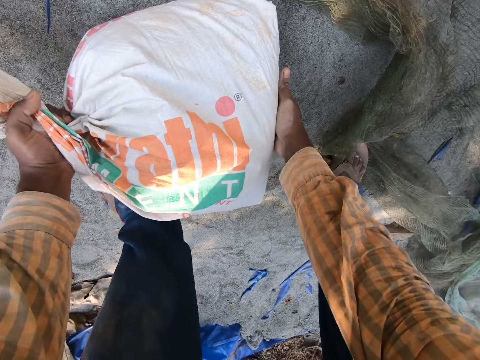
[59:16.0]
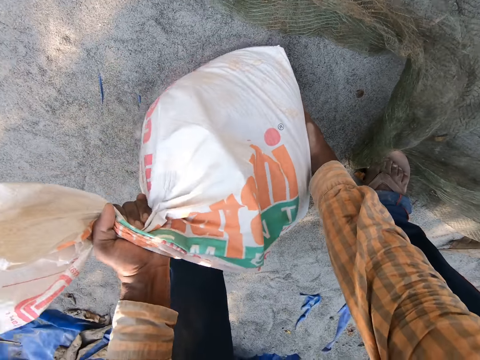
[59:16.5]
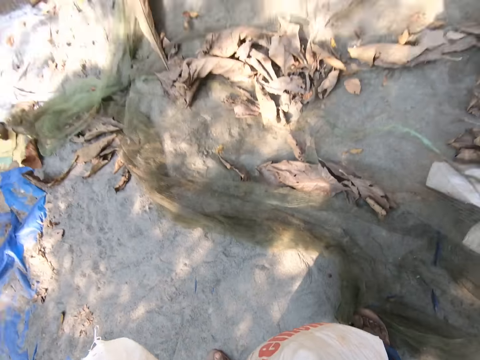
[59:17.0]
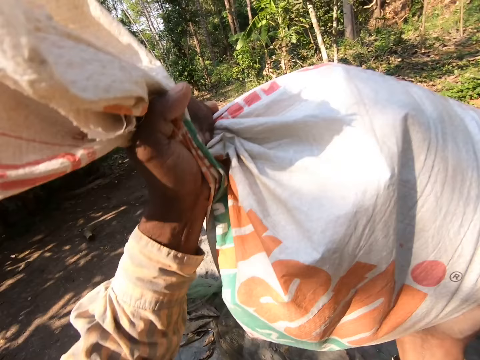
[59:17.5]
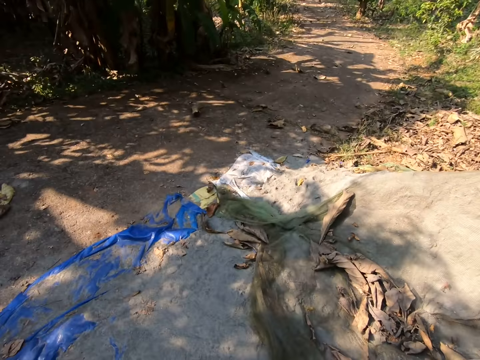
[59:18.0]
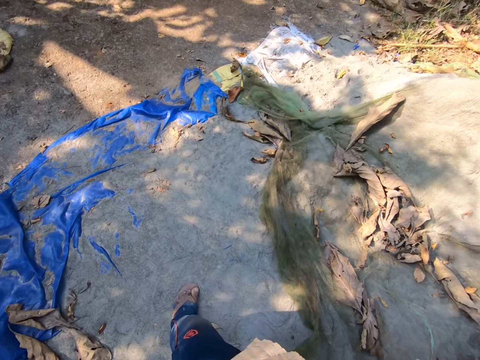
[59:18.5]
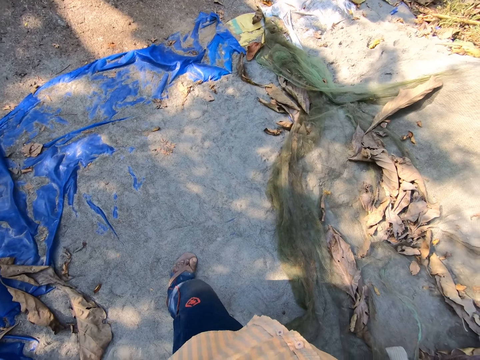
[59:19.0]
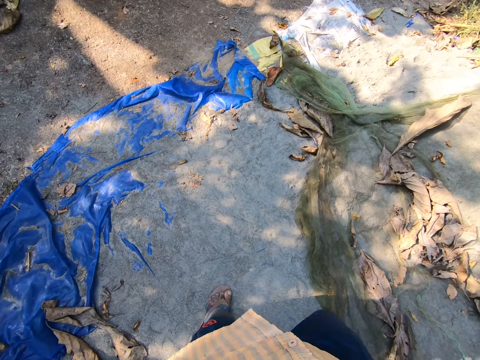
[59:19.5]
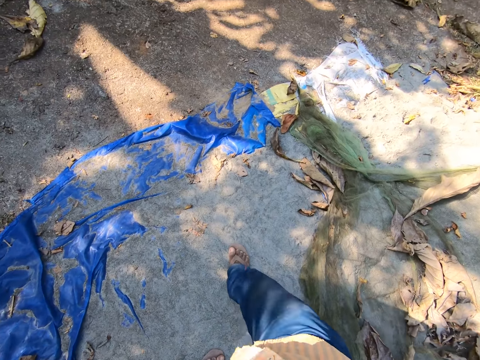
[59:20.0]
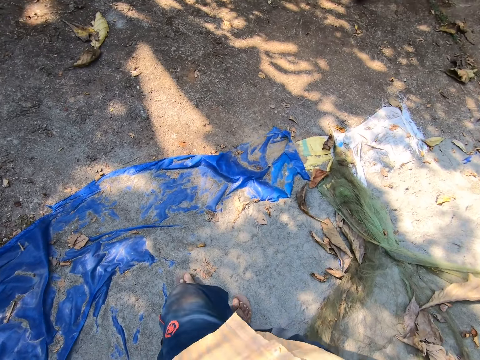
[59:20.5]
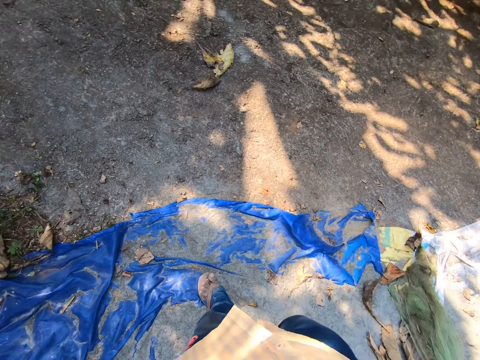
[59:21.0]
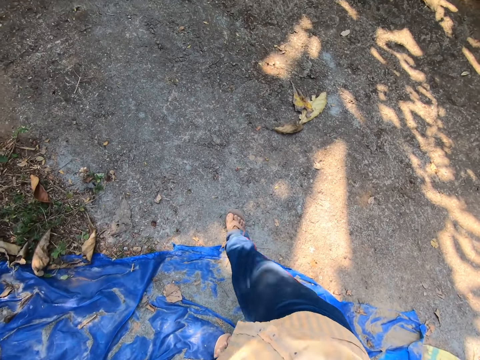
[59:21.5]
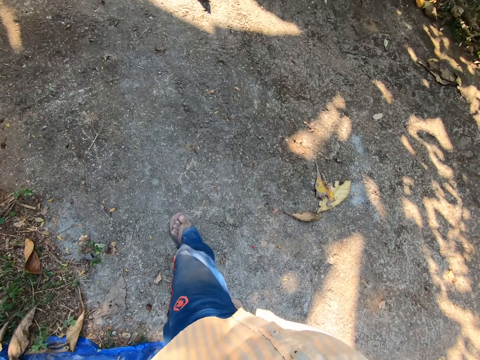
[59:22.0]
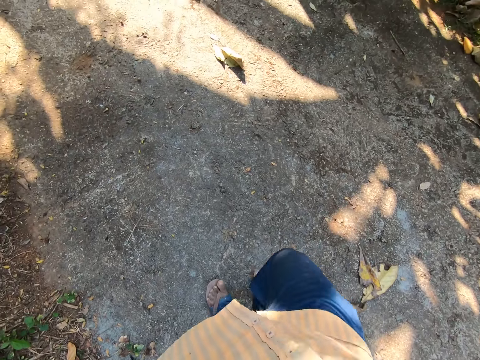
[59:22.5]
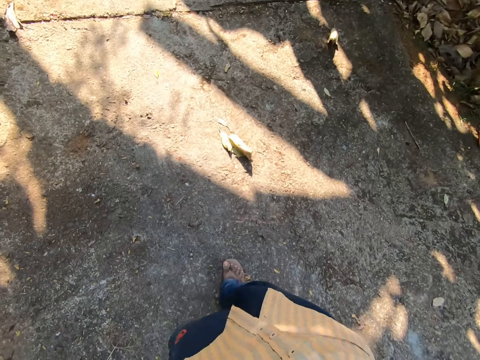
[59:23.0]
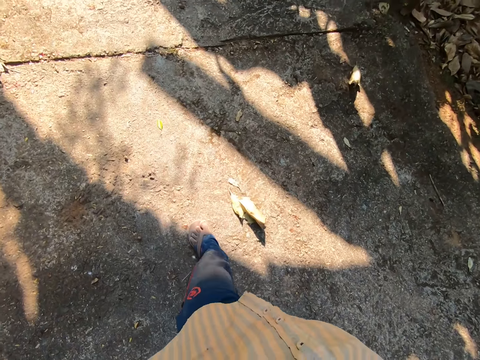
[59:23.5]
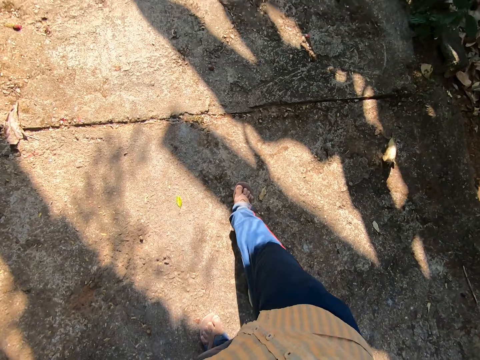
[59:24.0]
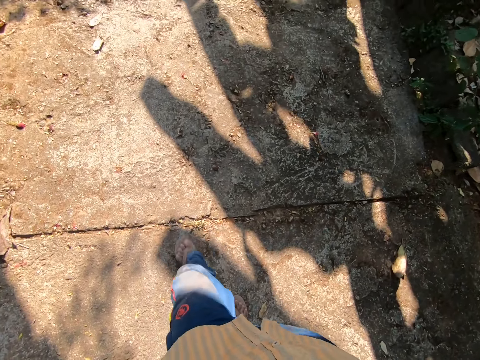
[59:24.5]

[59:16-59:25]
The camera wearer raises the cement sack from the ground with both hands. He places the cement sack on his shoulders with both hands. He walks towards a corner of the building site.

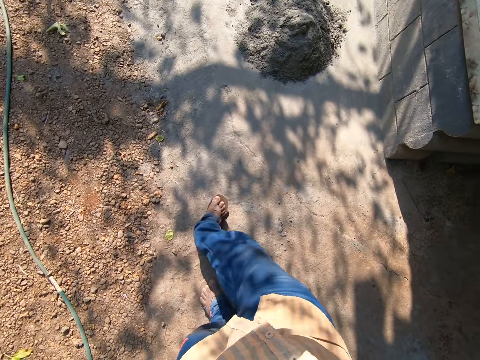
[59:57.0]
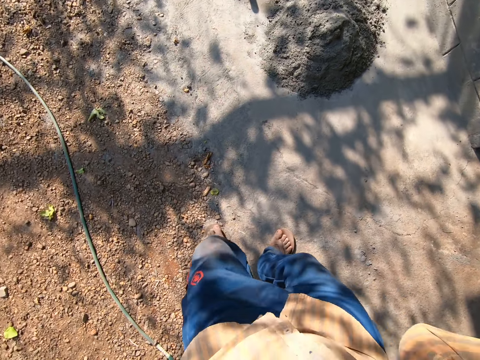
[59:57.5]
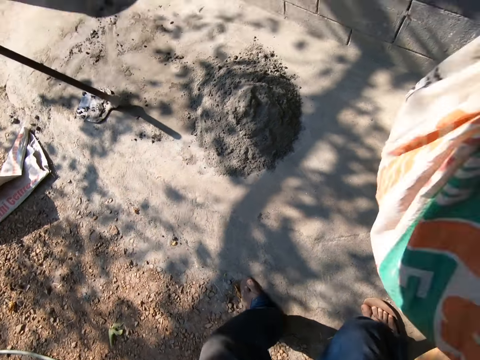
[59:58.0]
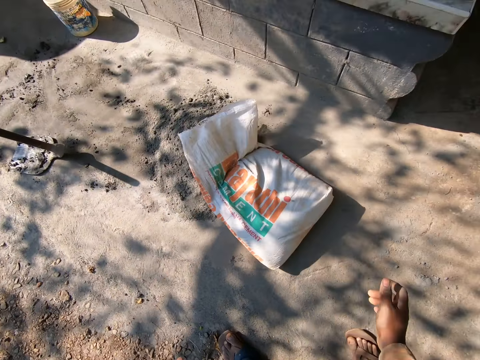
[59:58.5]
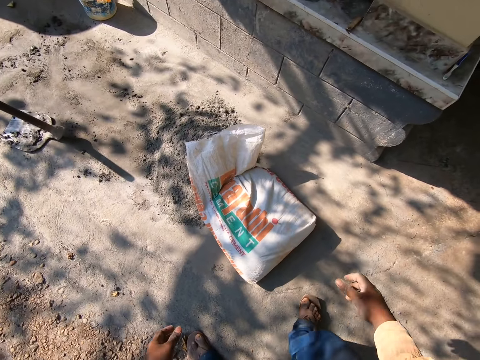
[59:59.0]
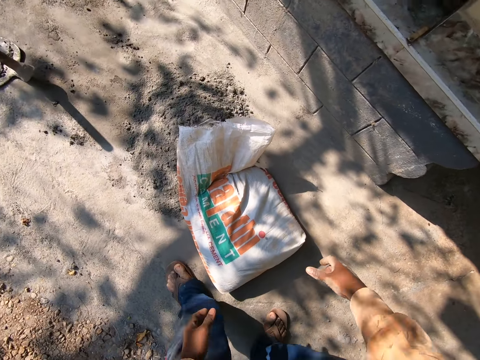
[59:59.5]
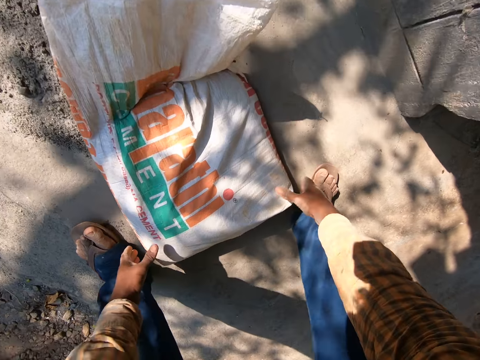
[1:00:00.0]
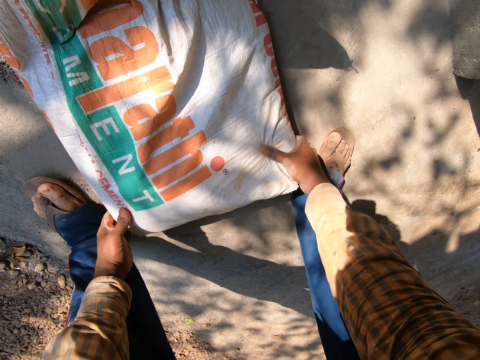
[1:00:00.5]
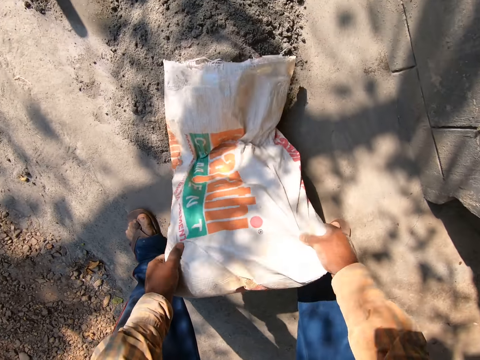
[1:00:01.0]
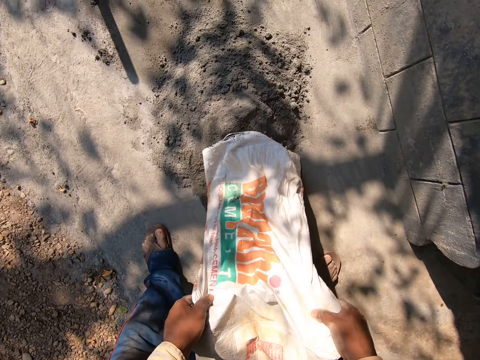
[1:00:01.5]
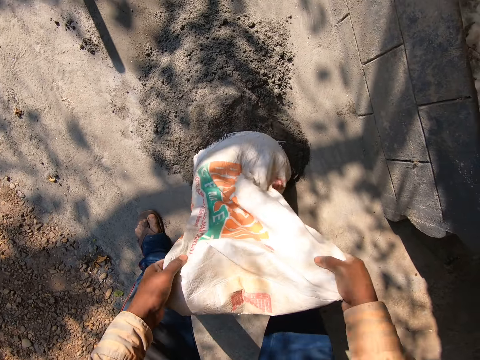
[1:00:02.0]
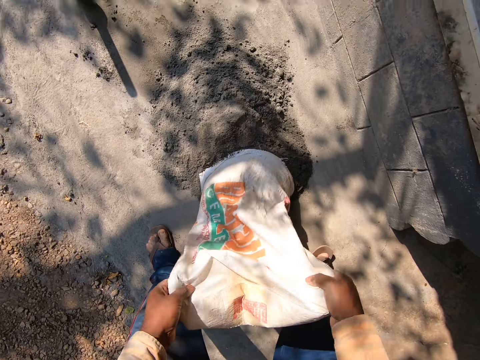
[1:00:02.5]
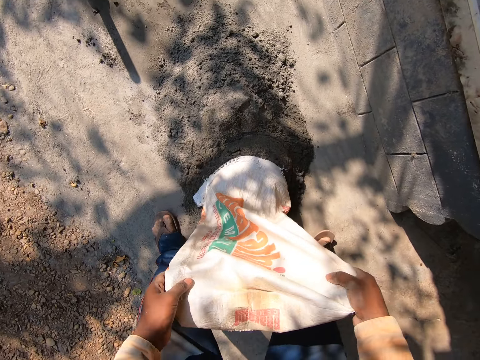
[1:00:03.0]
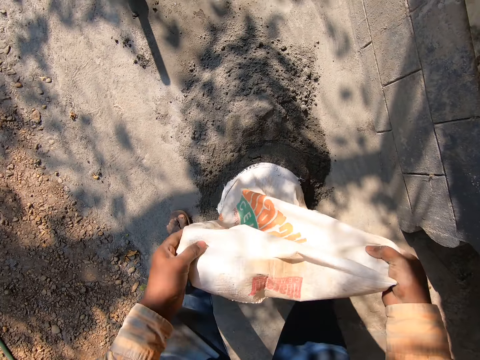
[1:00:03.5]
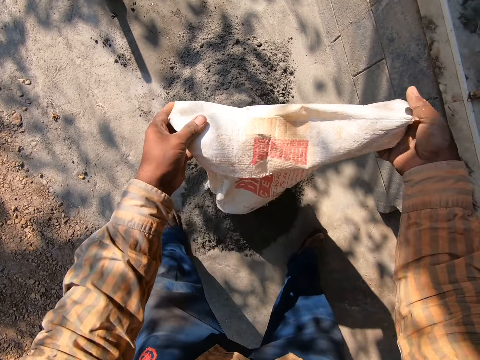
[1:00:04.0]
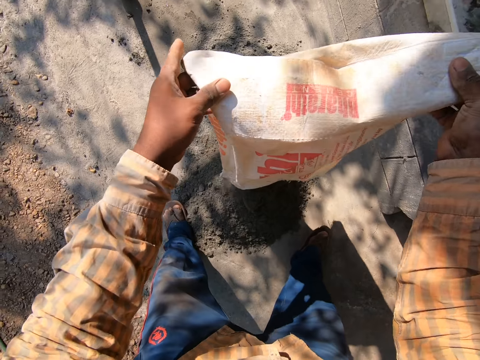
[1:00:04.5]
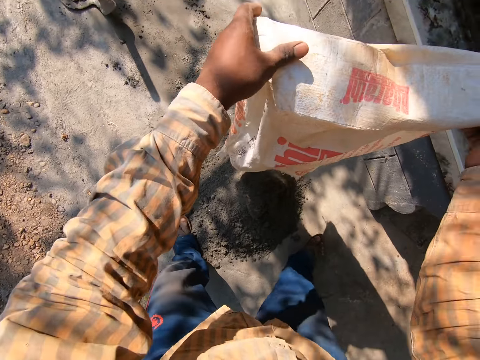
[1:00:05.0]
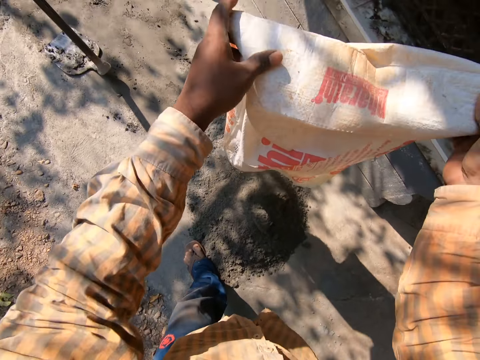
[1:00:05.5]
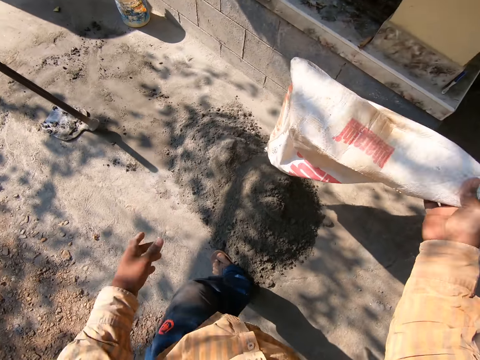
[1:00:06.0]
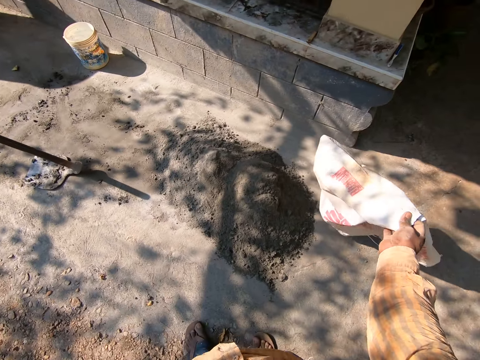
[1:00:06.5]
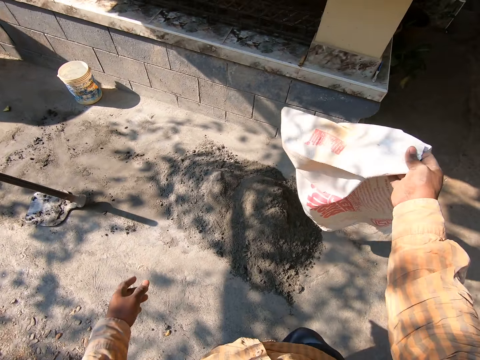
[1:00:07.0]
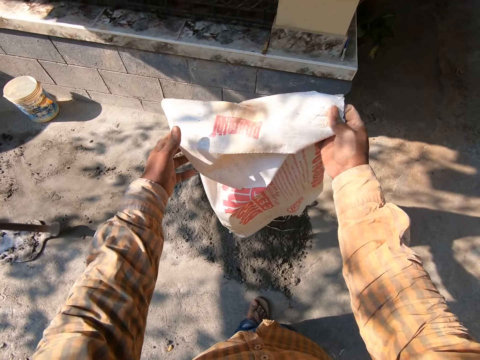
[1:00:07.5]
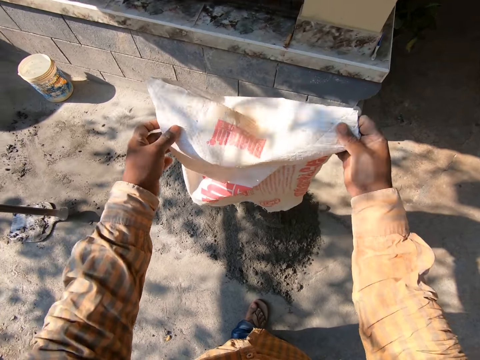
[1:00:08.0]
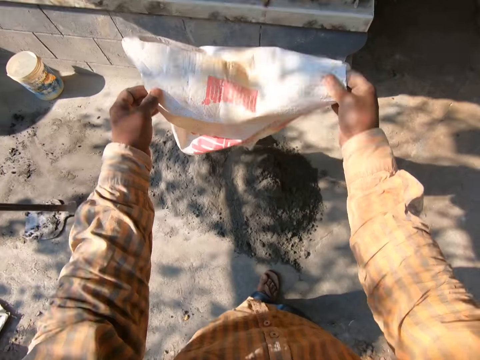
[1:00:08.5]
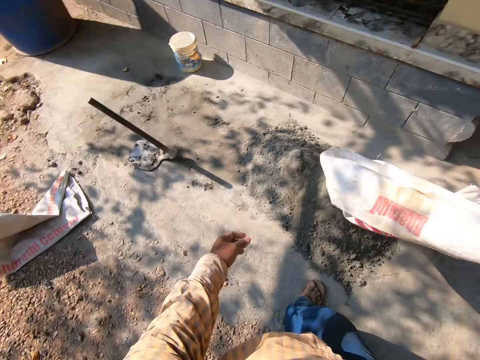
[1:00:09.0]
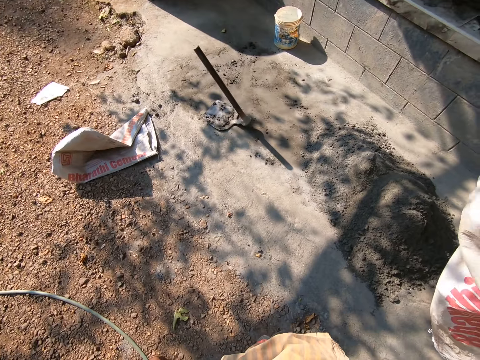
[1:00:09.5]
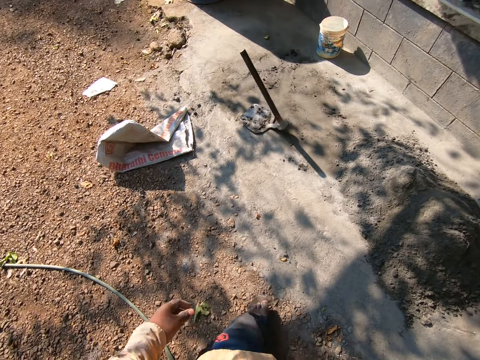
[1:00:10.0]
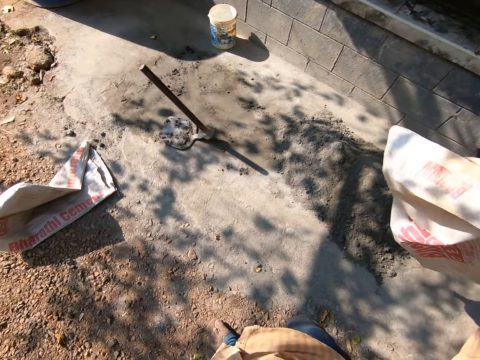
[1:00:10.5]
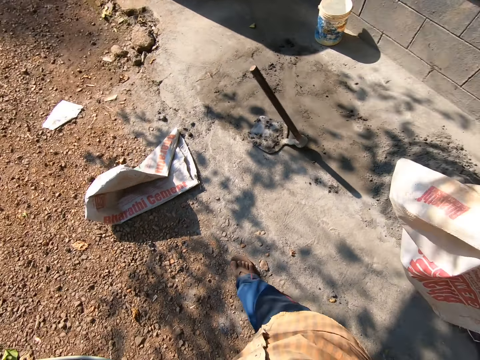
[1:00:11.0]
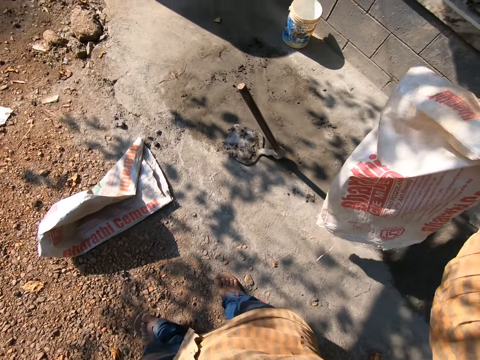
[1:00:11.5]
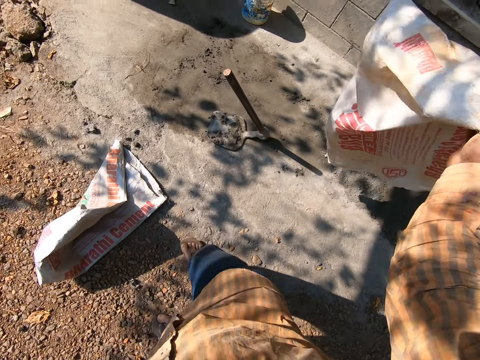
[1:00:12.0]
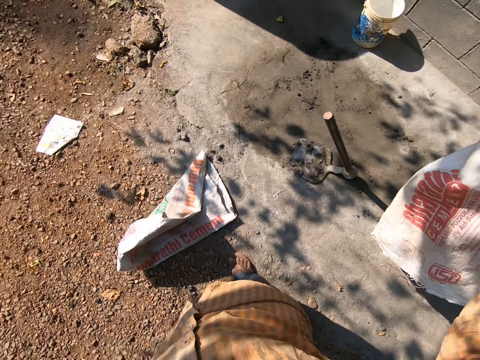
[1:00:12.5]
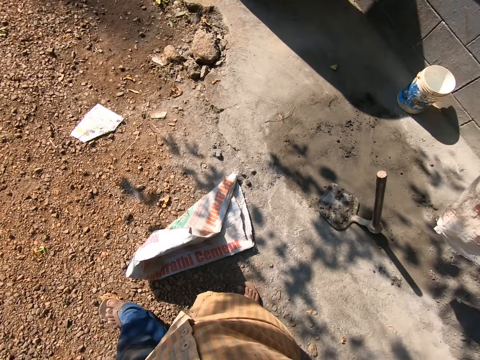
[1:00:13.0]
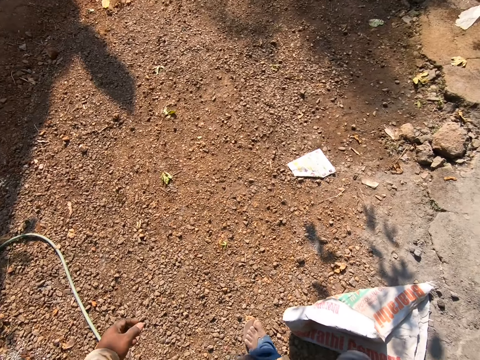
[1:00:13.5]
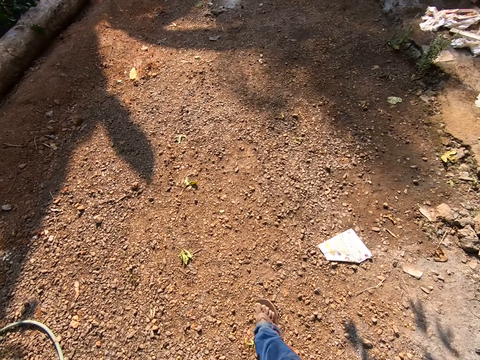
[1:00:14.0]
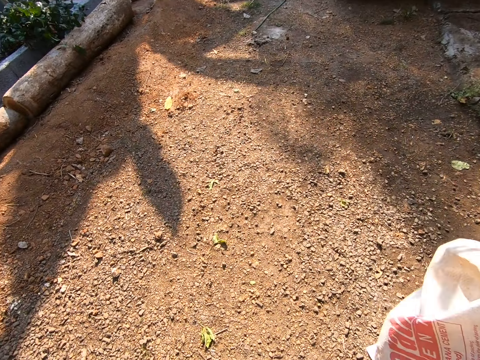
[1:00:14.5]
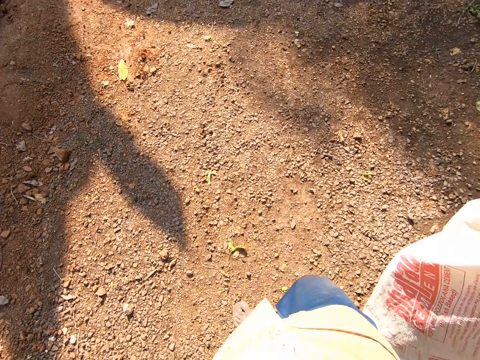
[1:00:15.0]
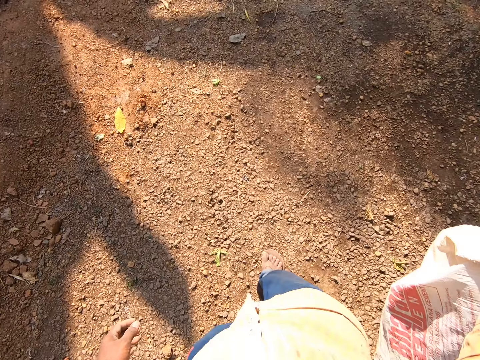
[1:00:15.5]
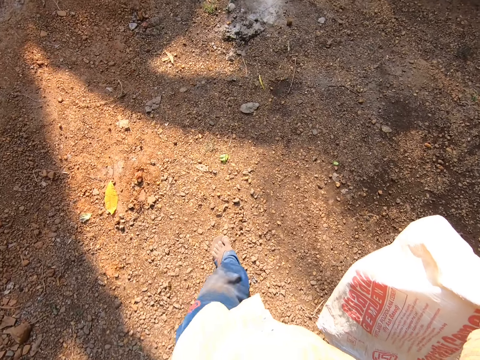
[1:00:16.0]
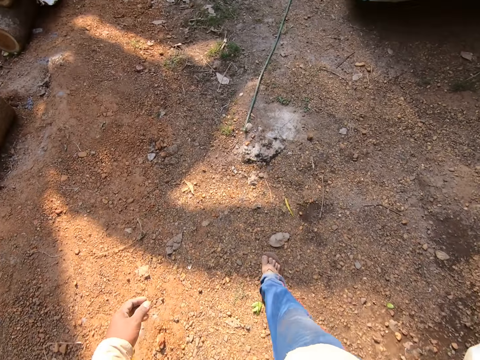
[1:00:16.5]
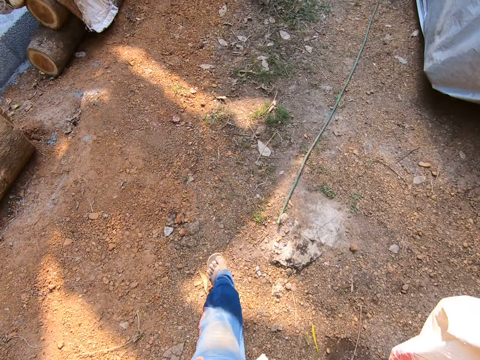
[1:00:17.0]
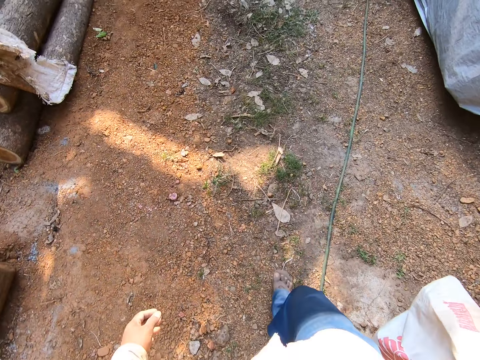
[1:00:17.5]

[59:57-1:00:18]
The camera wearer throws the cement sack on the ground with both hands. He empties the cement in the cement sack on the ground with both hands. He shakes the sack of cement. He looks around. He shakes the sack of cement. He walks towards a corner of the building site with the cement sack in his right hand.
